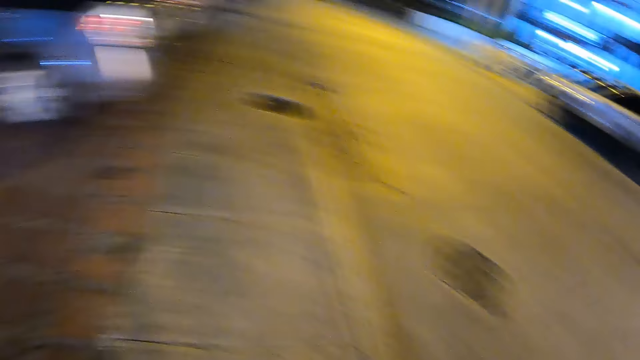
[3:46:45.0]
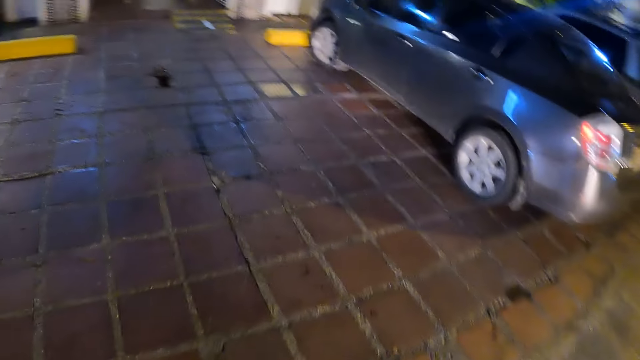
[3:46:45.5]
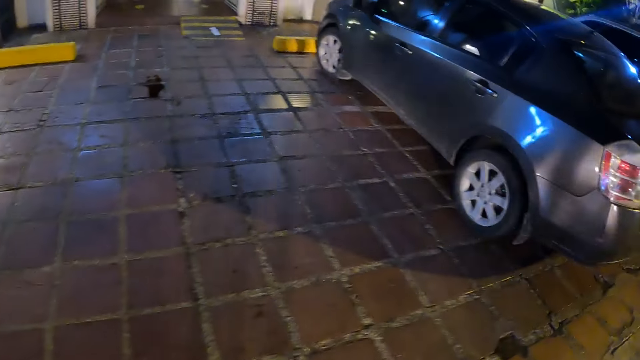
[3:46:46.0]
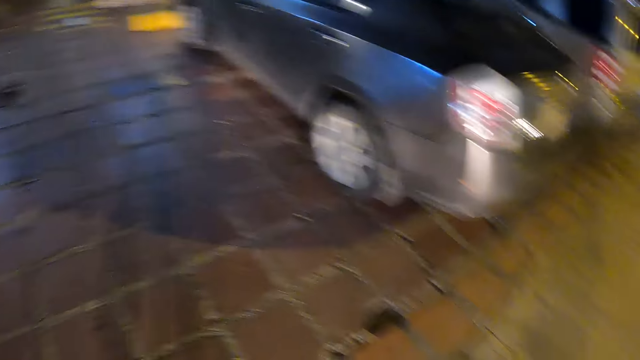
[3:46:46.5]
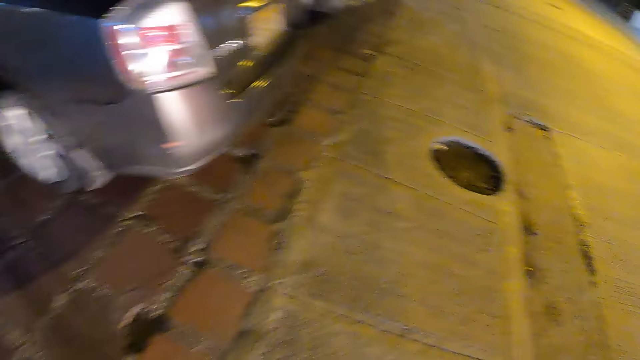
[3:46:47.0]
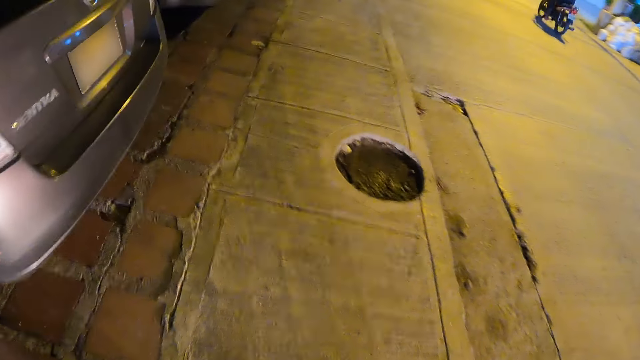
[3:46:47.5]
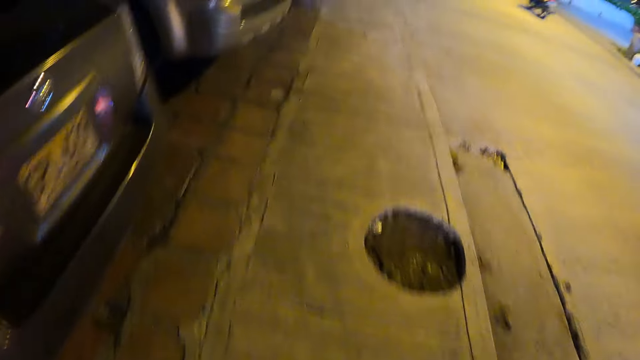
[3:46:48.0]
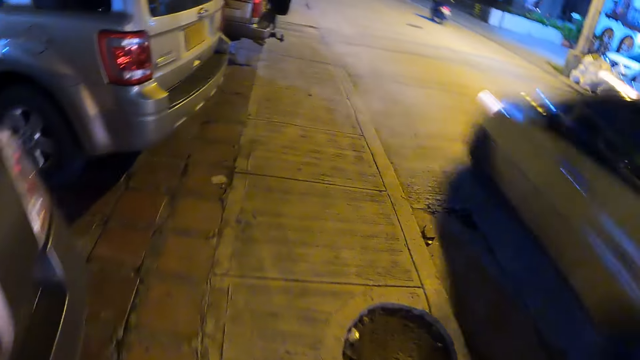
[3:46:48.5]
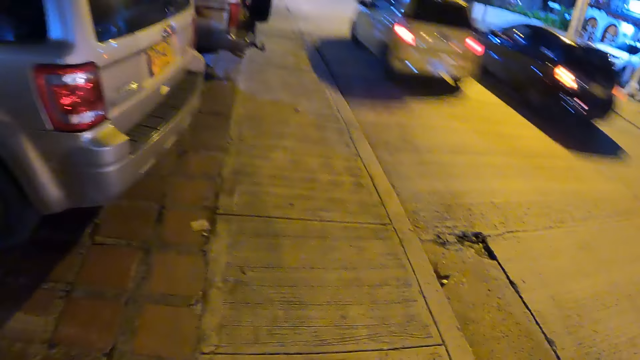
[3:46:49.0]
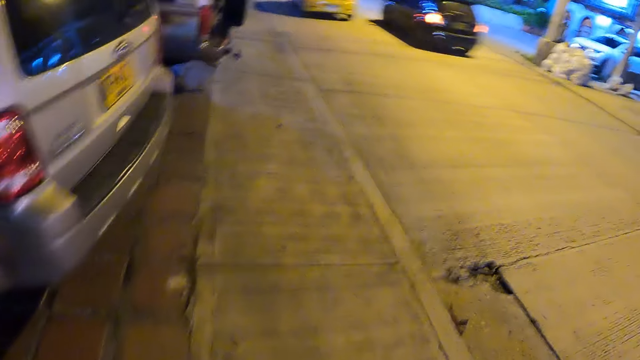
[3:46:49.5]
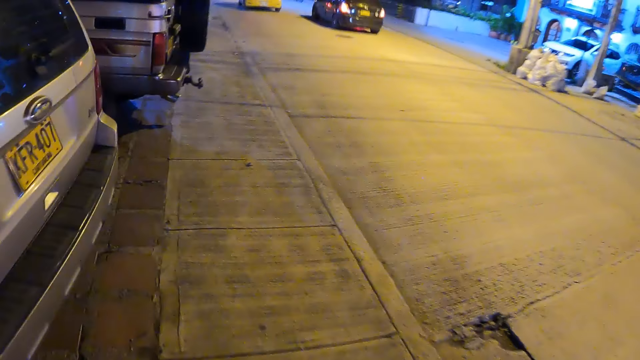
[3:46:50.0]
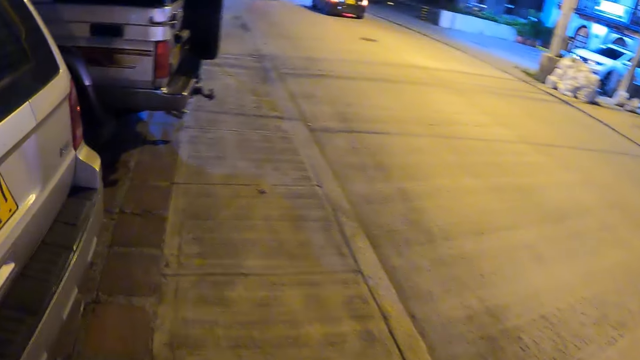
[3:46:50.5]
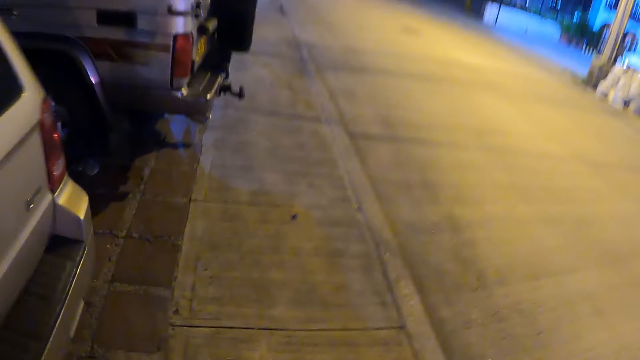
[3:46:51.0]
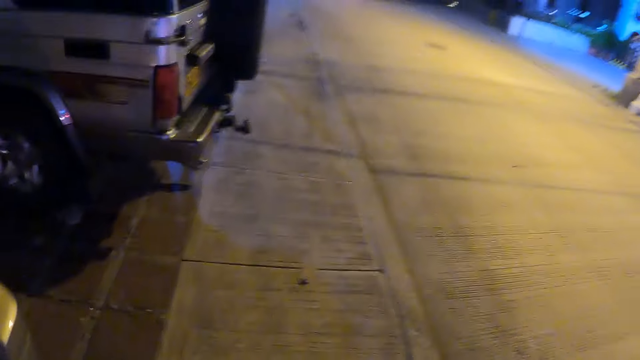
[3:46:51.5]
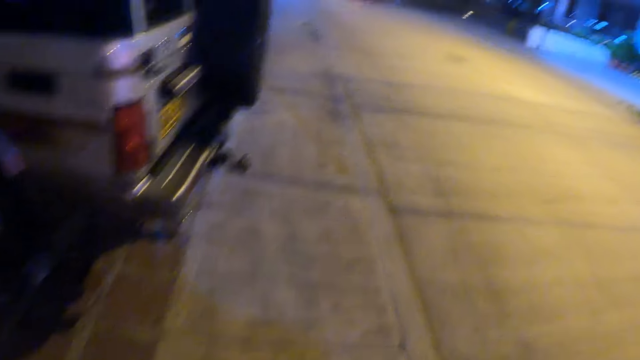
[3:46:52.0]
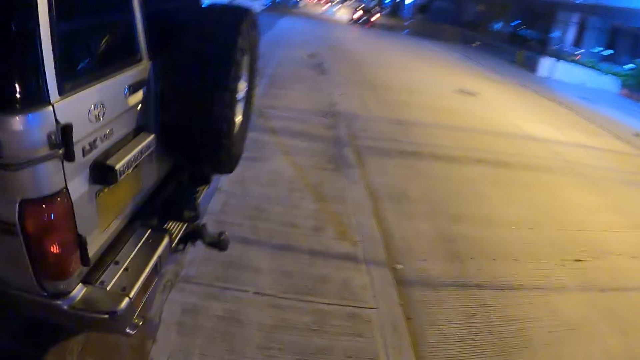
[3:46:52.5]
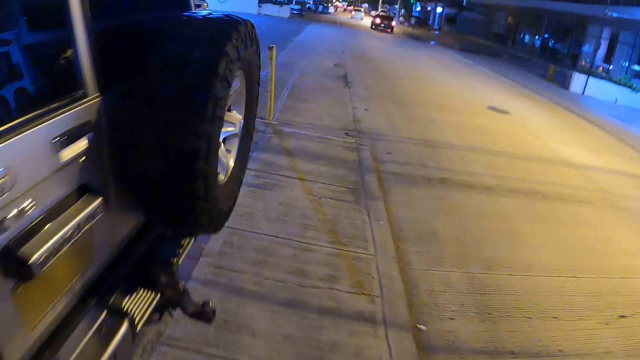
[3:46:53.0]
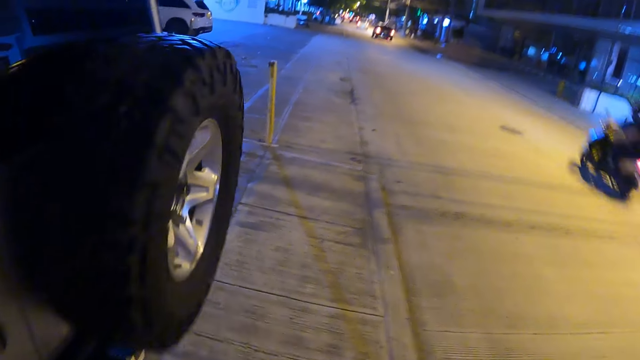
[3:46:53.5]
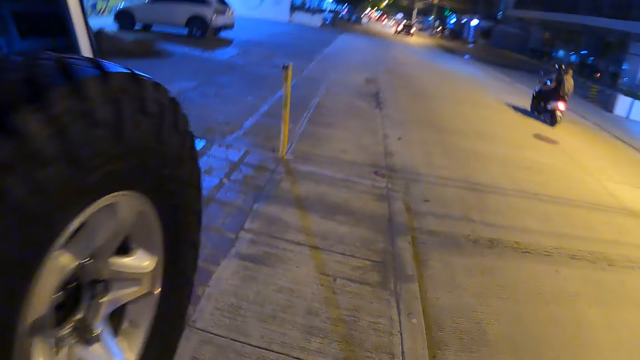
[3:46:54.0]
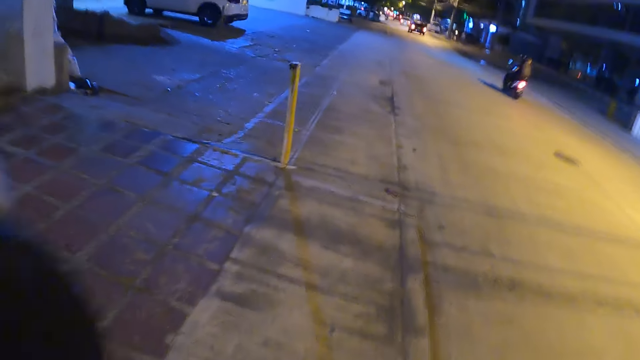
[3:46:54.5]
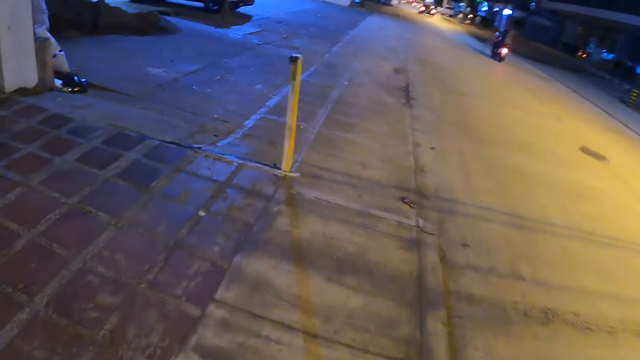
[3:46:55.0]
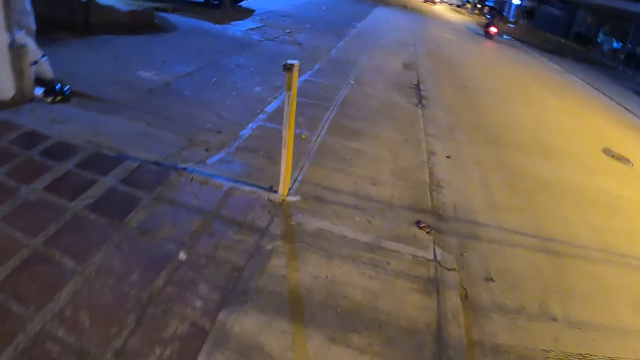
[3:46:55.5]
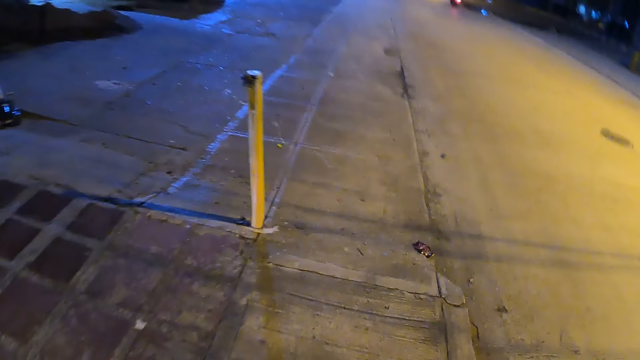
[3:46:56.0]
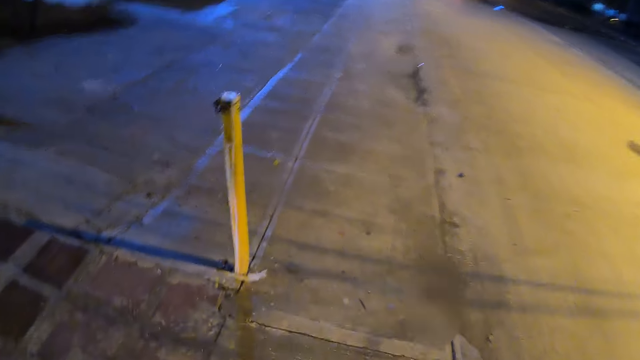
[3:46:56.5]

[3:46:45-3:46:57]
The camera wearer looks to the left side.

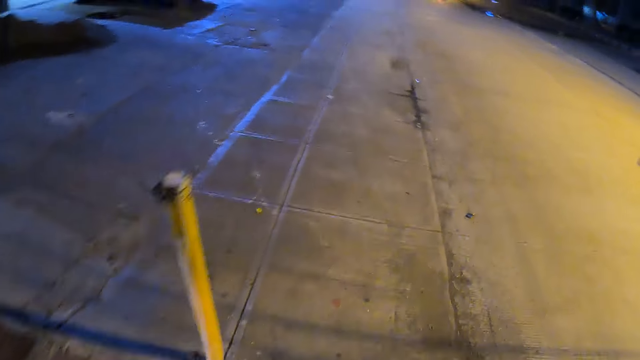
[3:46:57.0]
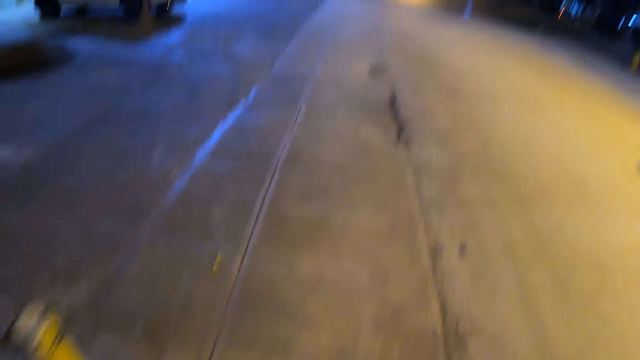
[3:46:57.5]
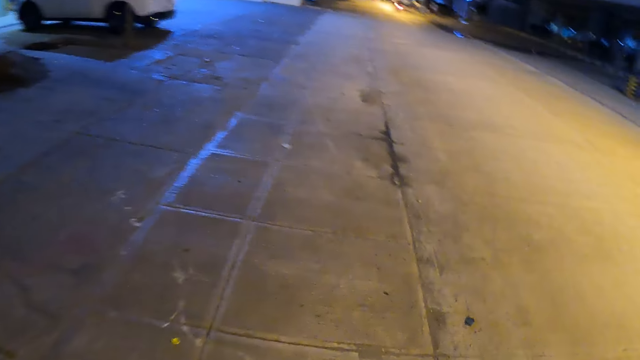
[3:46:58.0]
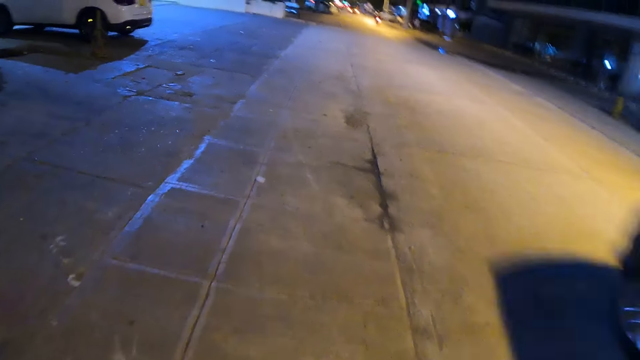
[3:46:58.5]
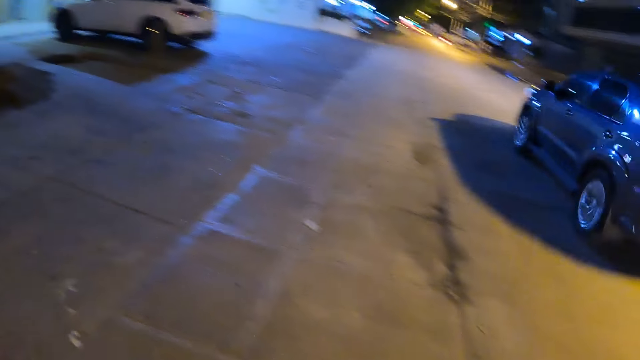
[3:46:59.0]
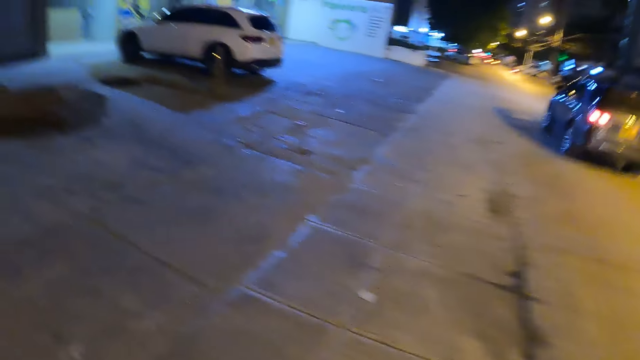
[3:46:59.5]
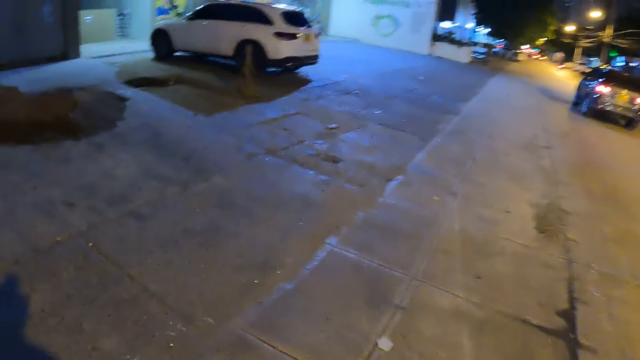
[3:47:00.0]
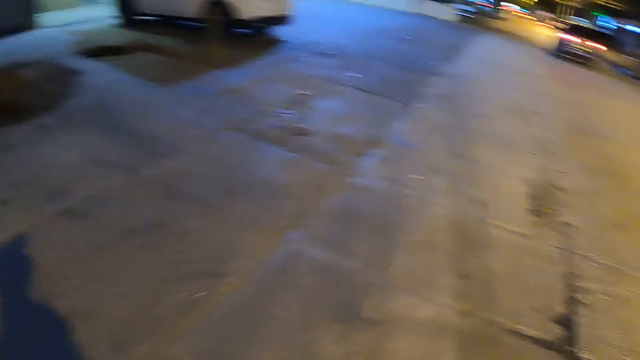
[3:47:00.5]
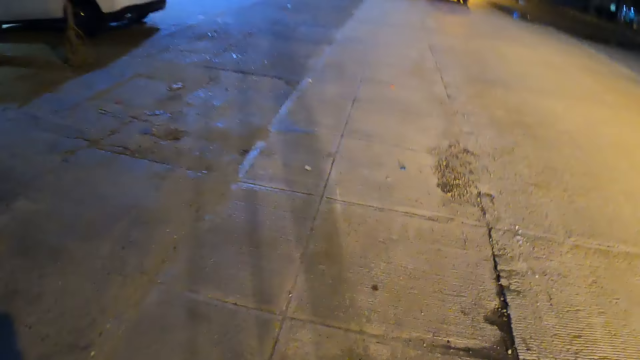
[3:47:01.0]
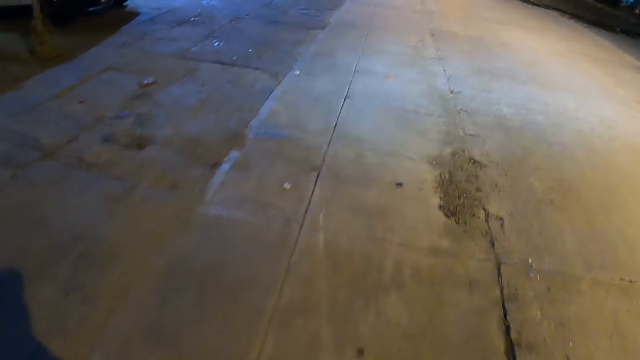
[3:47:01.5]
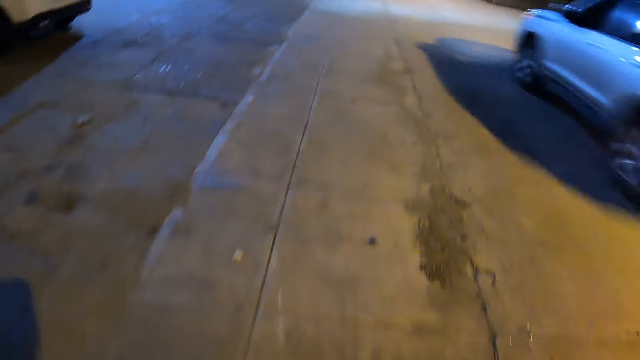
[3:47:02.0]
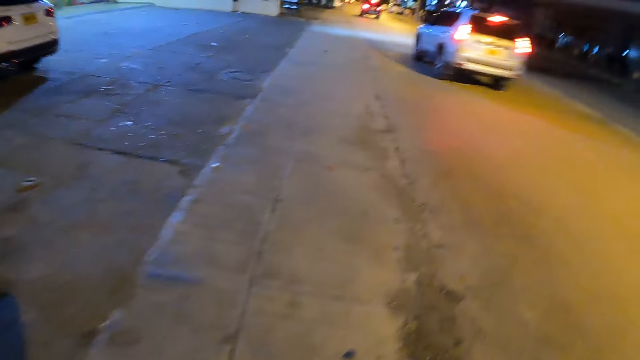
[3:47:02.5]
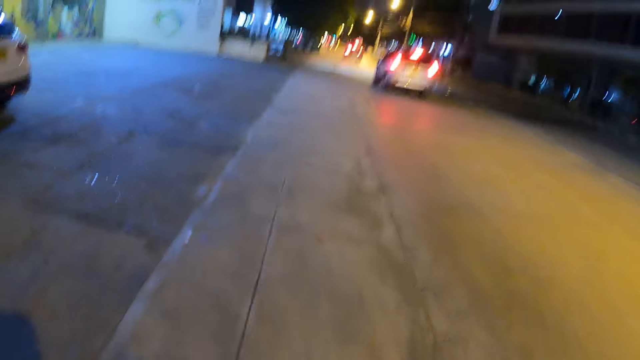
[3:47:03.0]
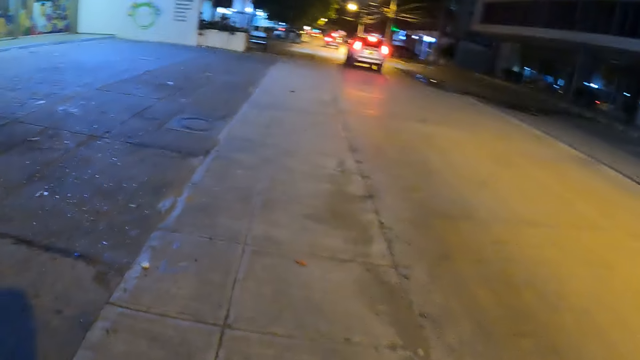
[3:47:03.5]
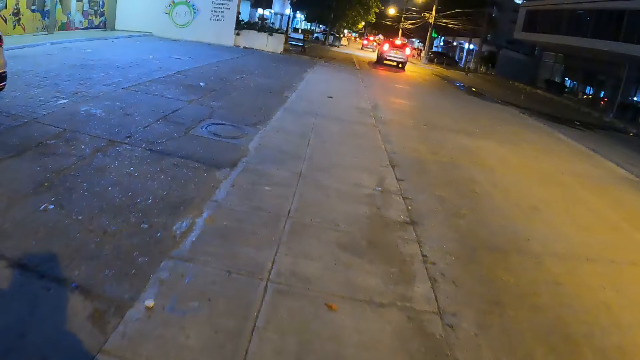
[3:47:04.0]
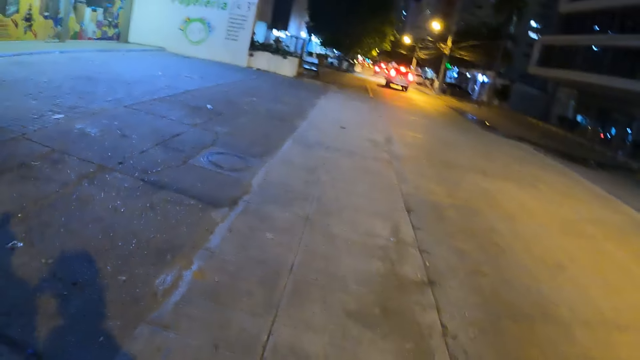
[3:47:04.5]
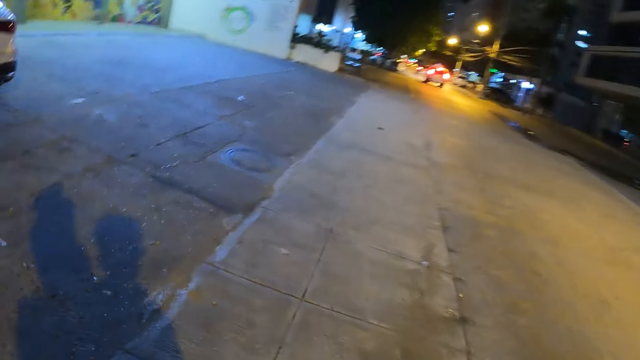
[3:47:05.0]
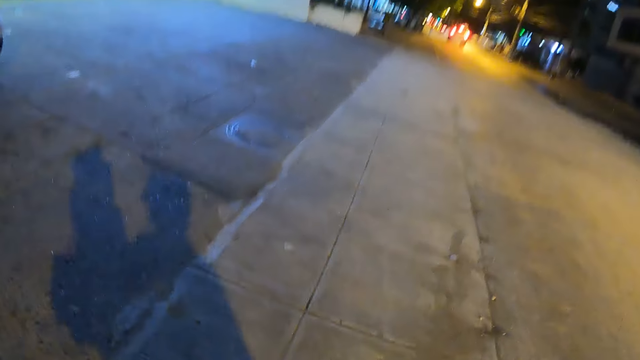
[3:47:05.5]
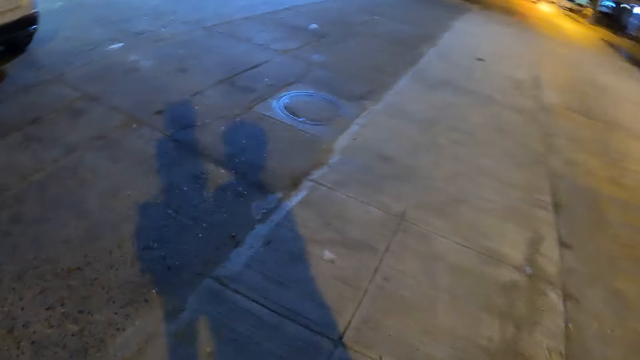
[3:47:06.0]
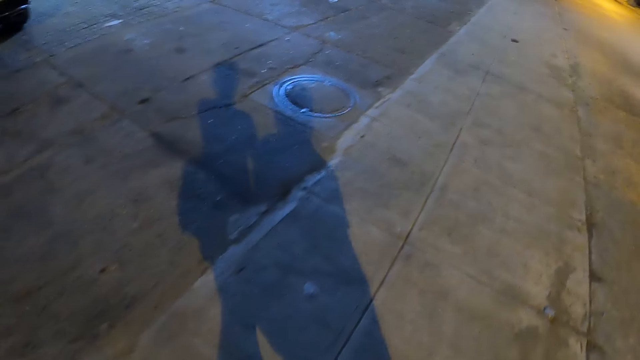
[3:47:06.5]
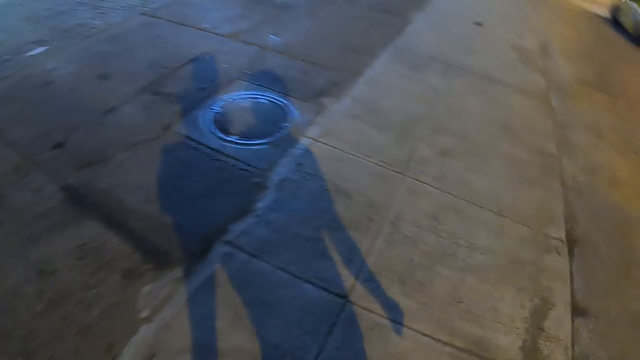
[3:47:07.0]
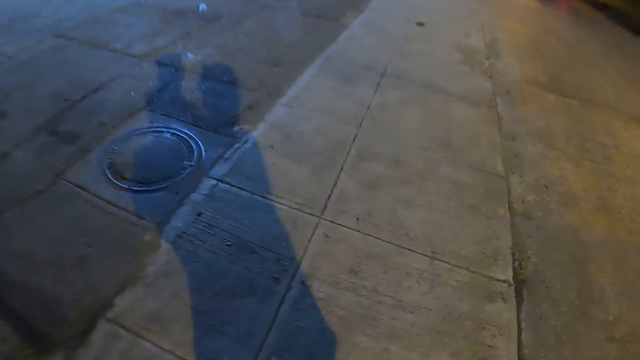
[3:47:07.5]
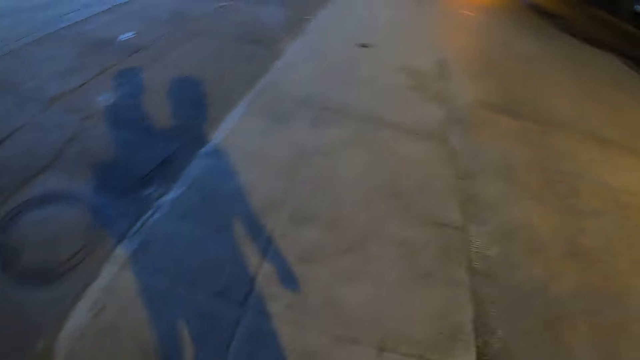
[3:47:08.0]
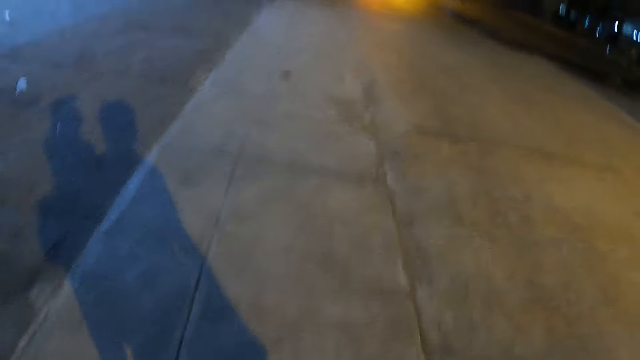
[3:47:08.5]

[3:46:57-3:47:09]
The camera wearer lifts the hand.
